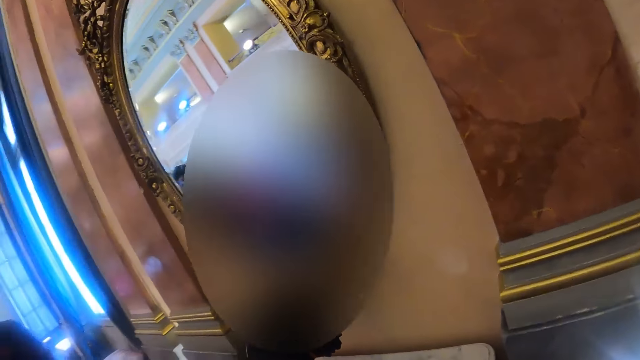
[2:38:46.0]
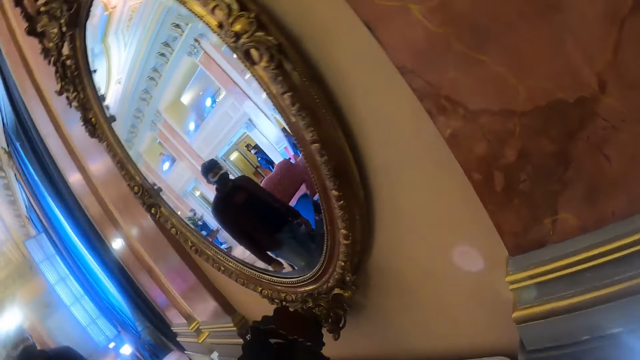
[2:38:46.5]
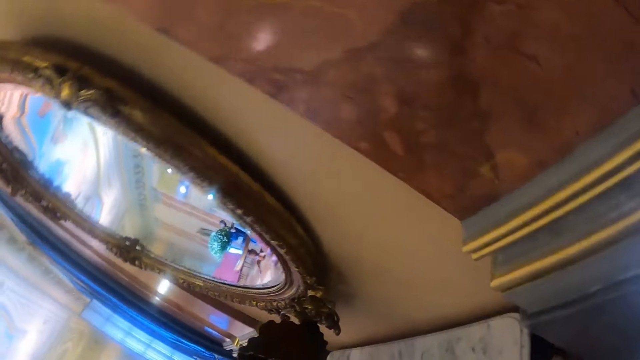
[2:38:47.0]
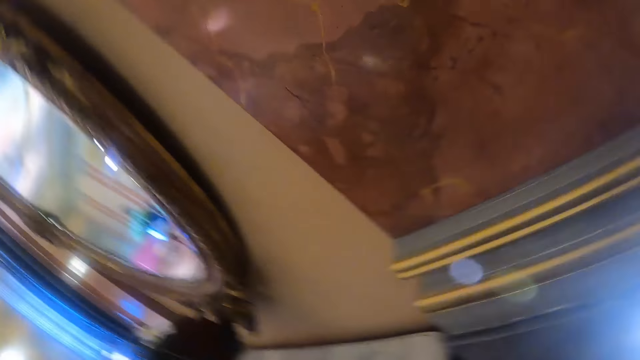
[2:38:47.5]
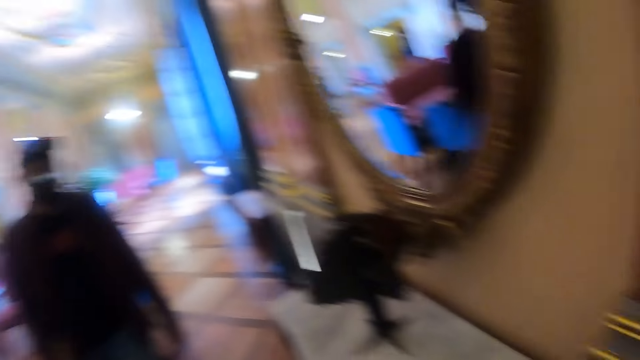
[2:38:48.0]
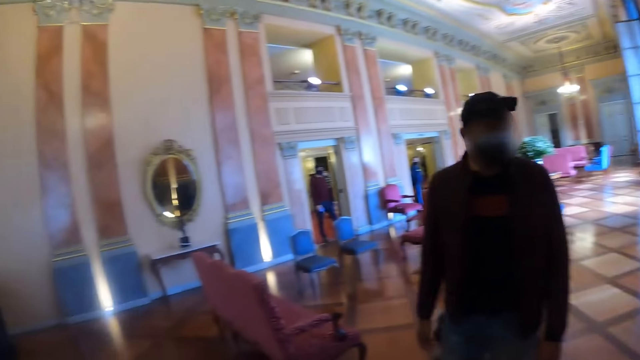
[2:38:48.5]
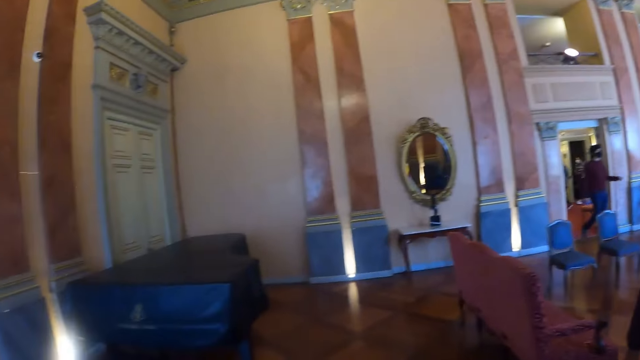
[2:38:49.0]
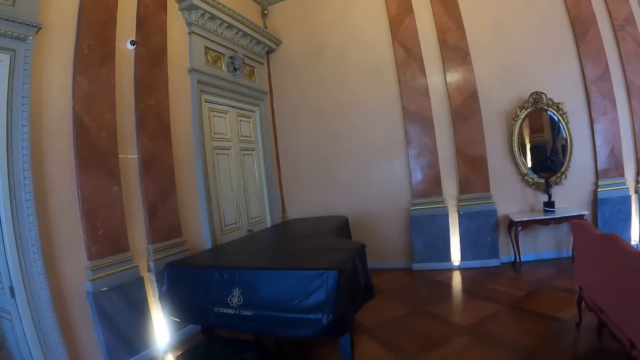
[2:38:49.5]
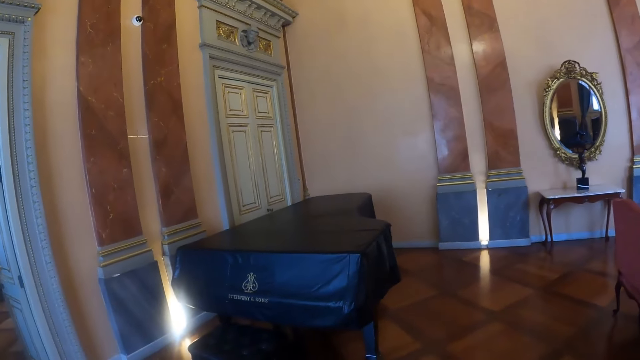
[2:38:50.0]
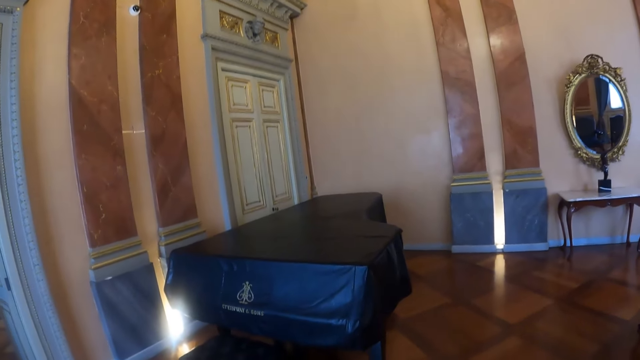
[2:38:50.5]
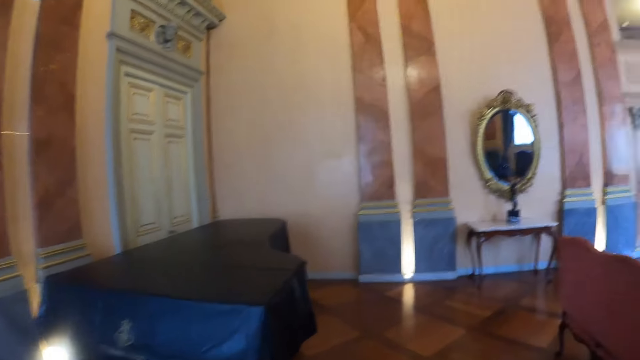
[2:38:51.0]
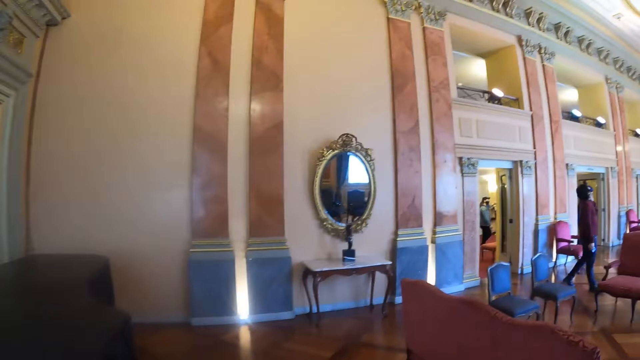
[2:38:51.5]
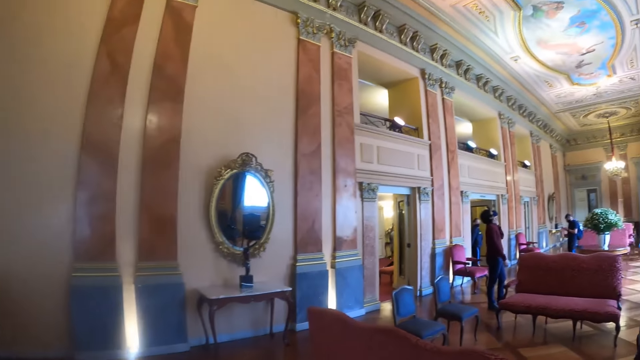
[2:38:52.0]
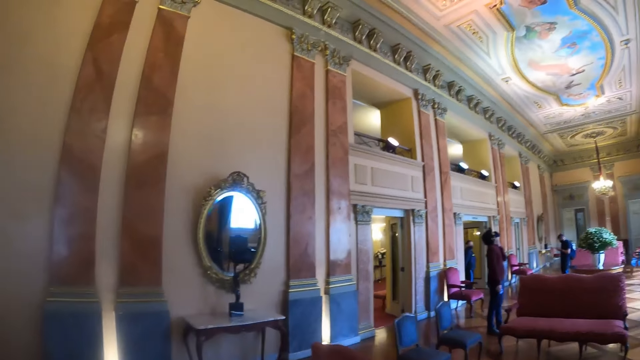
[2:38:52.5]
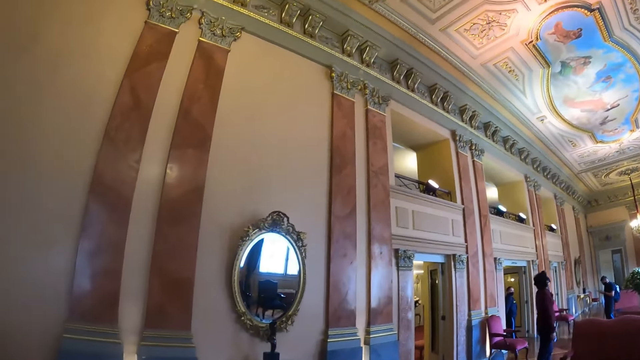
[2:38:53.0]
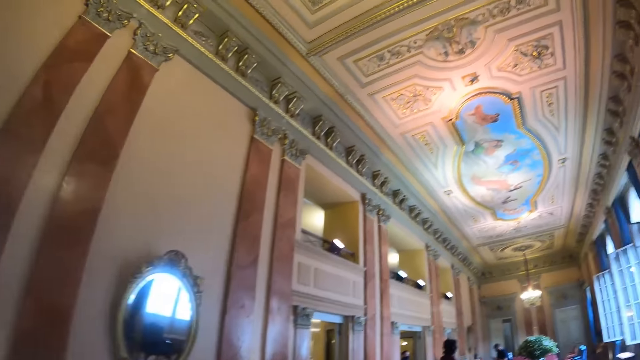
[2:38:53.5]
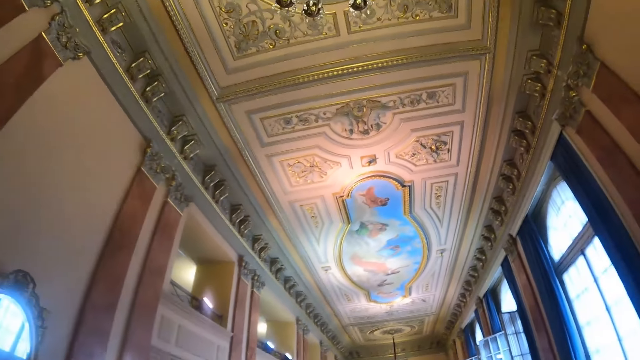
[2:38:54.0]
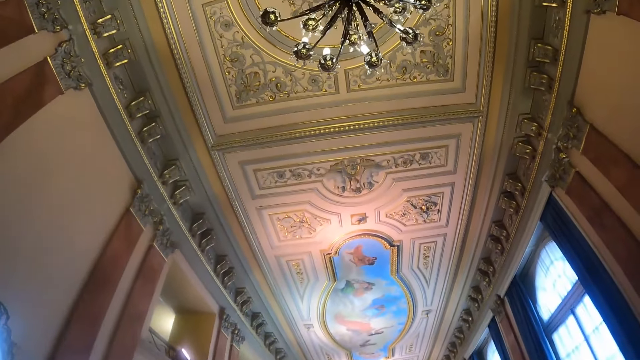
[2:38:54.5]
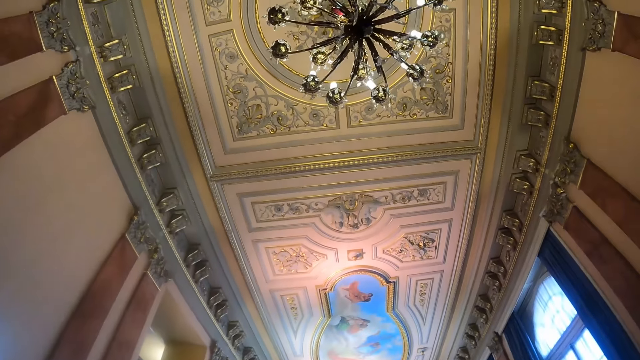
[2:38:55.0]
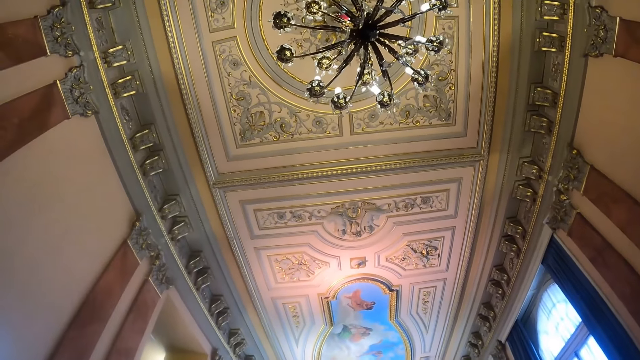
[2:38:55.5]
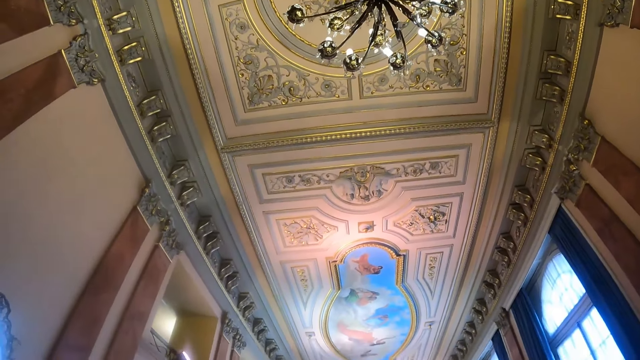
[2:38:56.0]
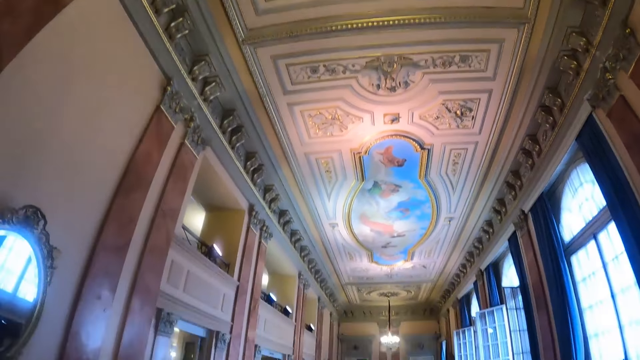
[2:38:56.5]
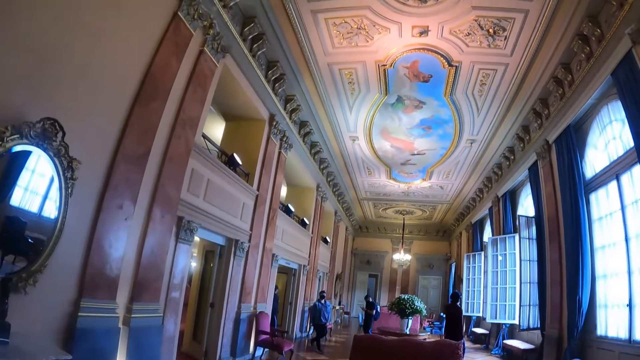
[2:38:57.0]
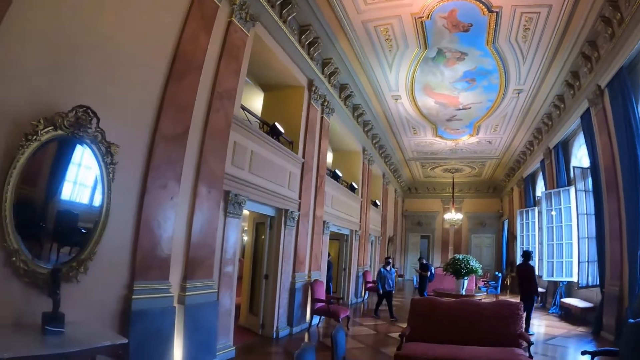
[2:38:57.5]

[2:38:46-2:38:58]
The camera wearer looks at the mirror. They look around. They walk around. They look up.

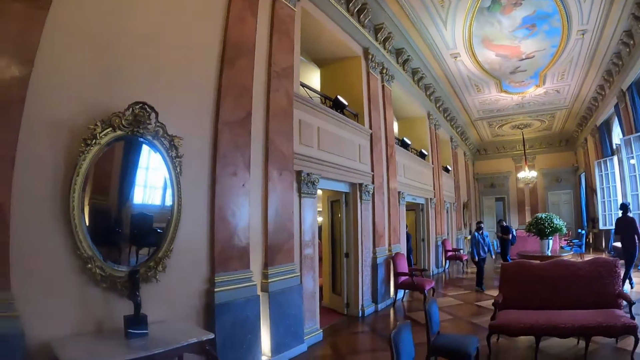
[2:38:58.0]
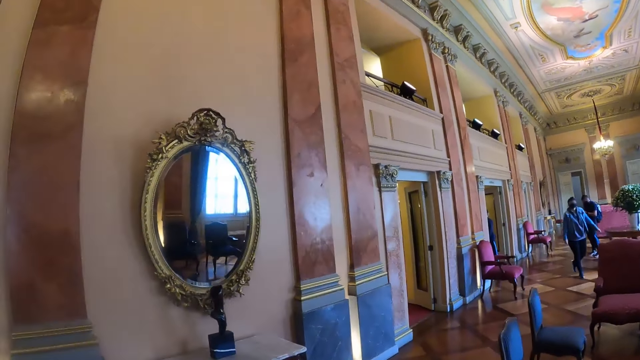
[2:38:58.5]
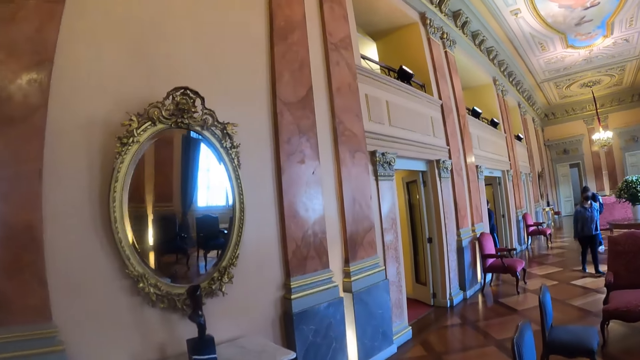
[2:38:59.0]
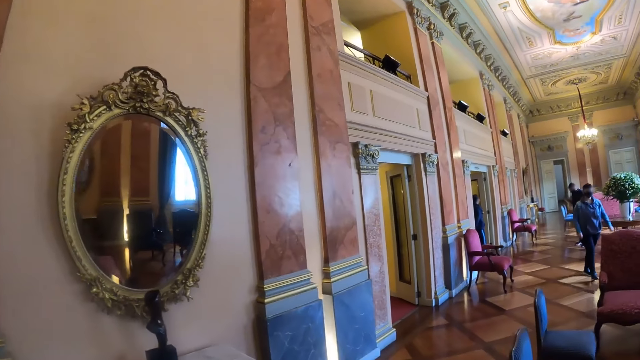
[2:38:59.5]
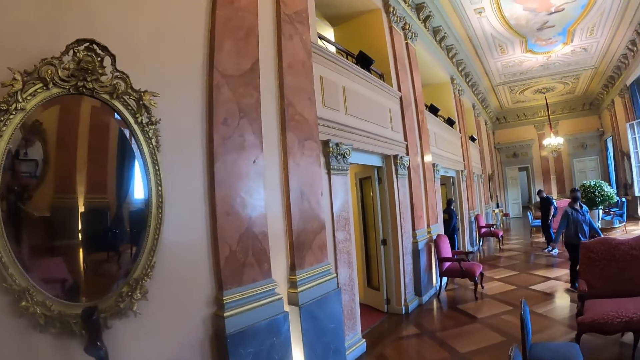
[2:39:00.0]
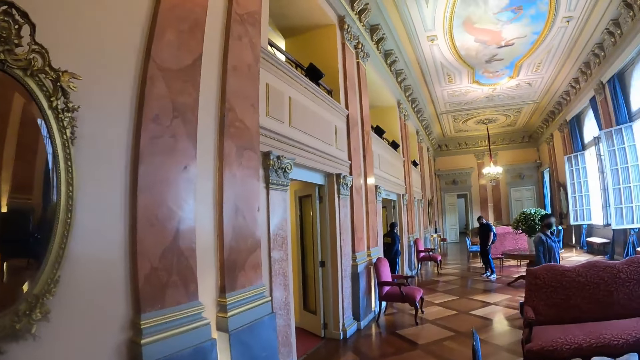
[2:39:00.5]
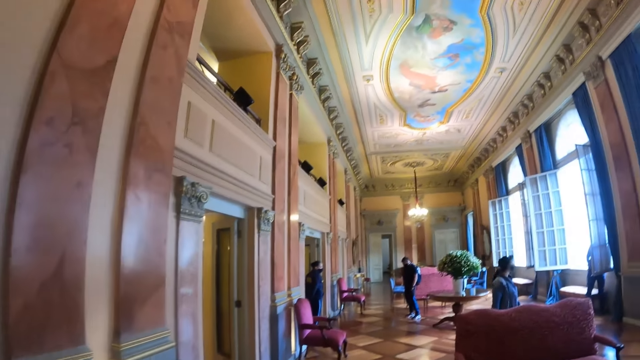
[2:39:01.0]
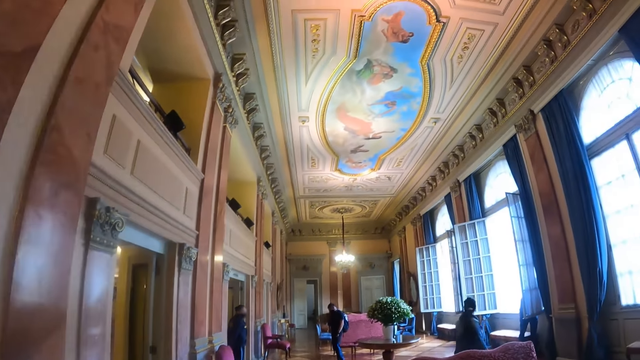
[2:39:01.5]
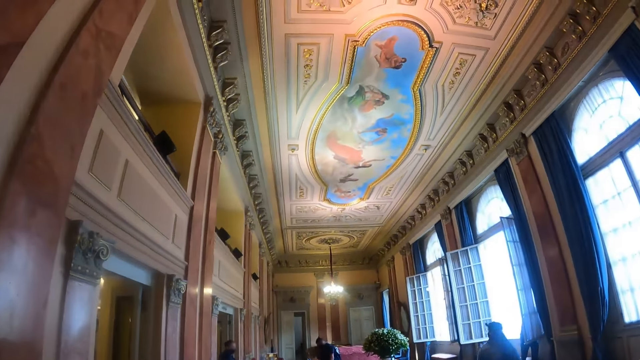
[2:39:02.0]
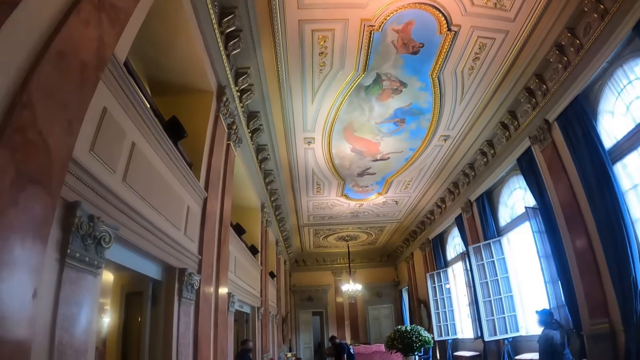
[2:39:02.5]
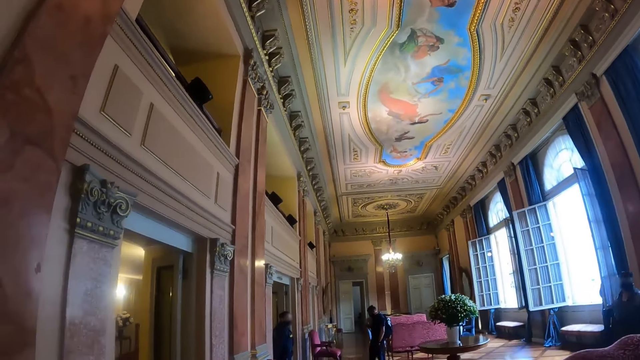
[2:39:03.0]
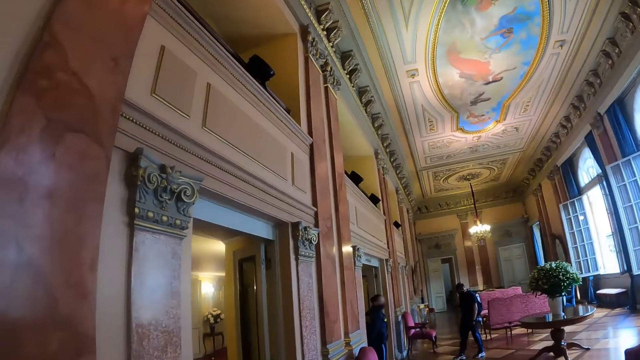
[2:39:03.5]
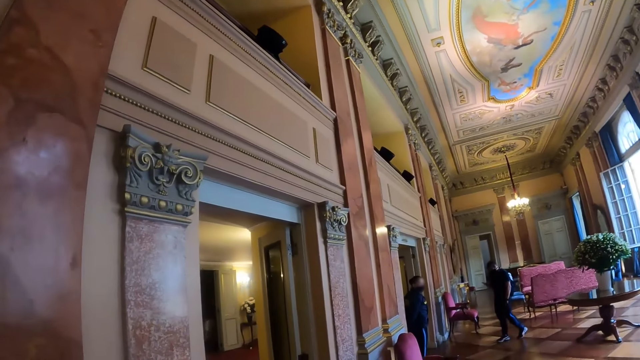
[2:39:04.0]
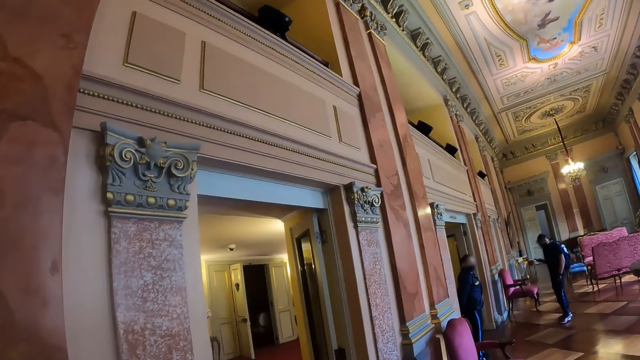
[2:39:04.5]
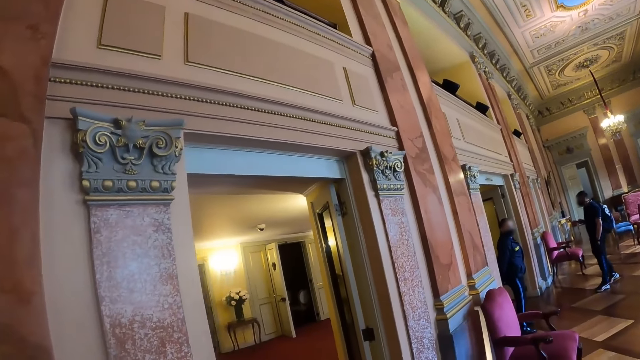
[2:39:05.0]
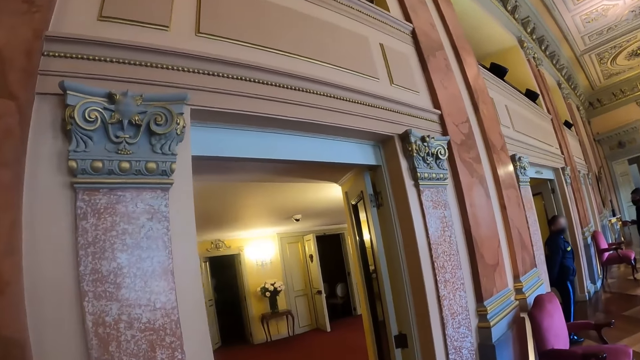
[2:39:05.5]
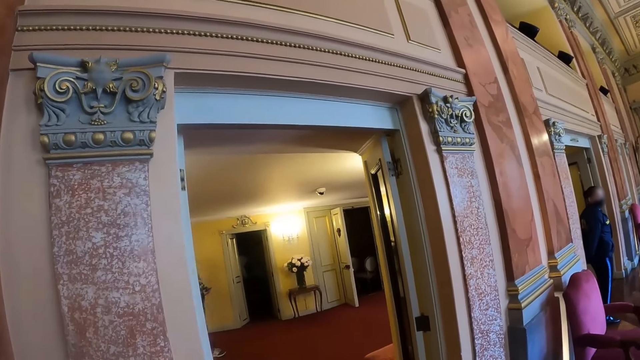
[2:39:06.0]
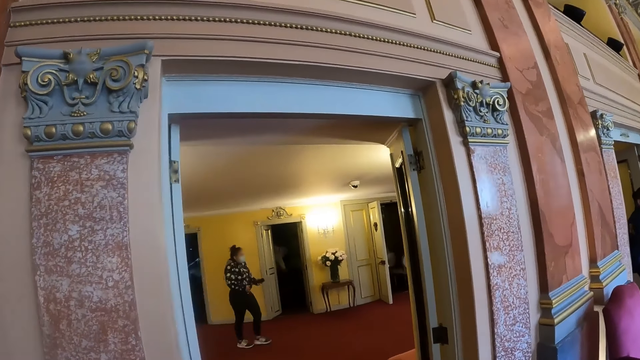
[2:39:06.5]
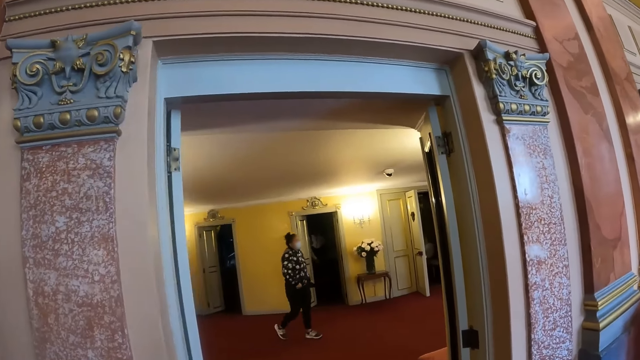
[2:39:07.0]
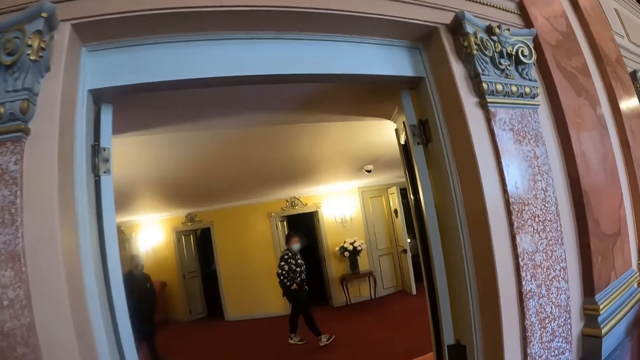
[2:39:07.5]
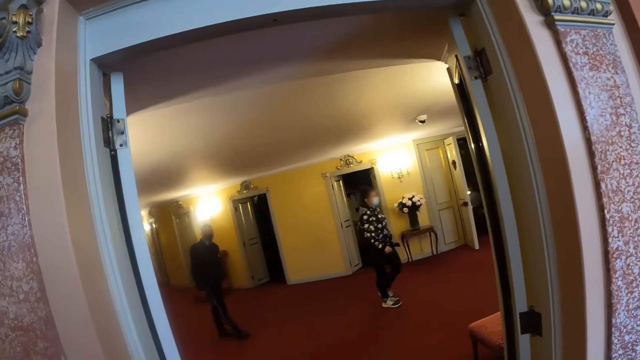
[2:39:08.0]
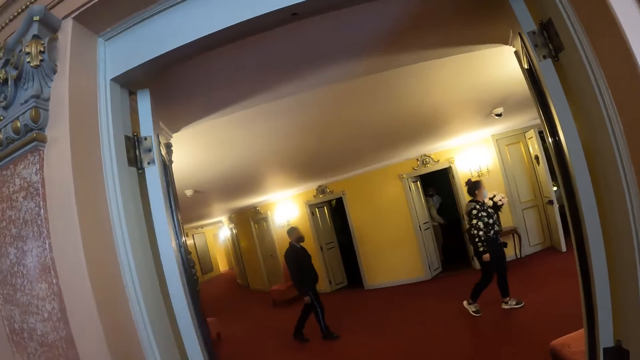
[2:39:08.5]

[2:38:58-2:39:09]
The camera wearer walks around.
